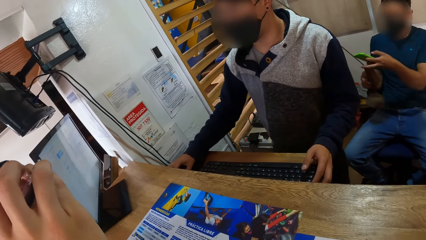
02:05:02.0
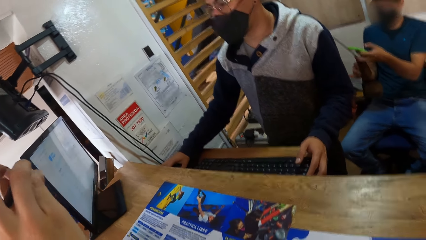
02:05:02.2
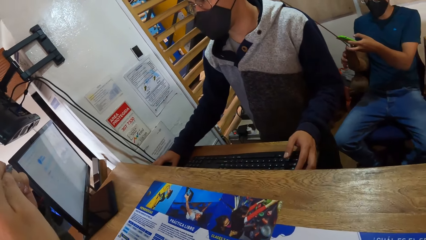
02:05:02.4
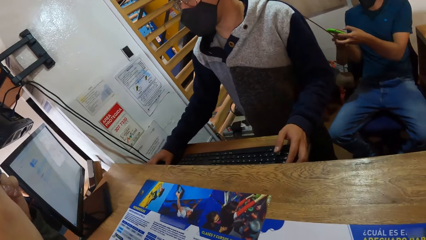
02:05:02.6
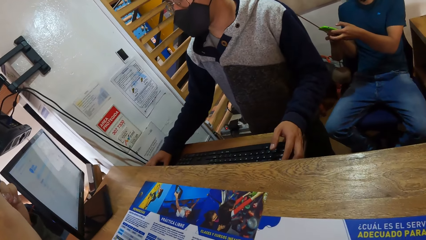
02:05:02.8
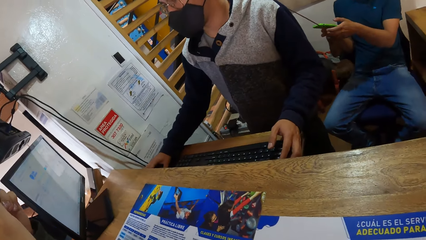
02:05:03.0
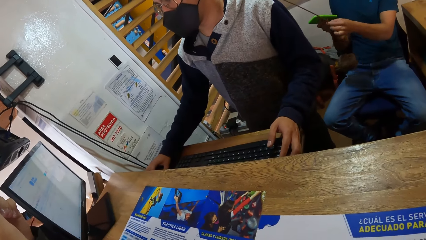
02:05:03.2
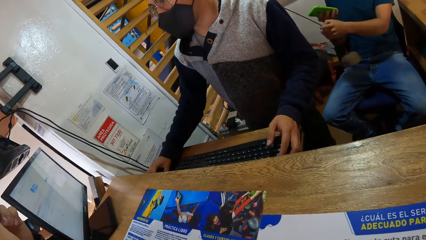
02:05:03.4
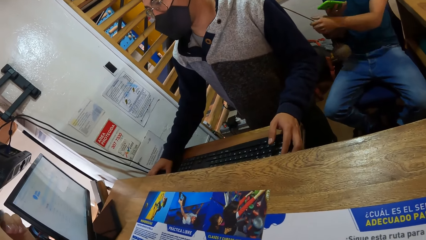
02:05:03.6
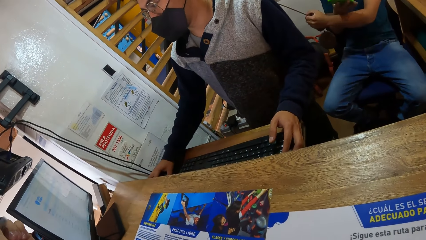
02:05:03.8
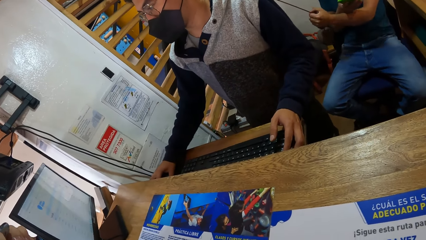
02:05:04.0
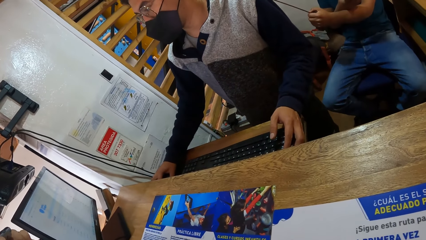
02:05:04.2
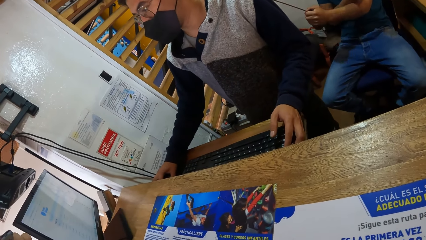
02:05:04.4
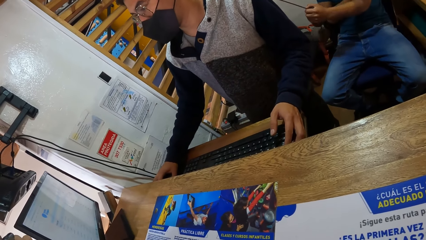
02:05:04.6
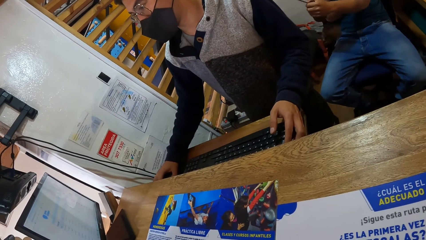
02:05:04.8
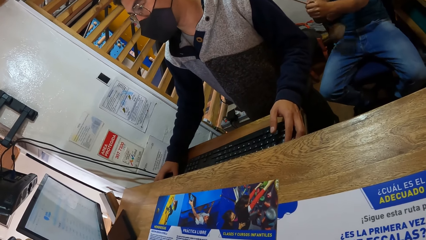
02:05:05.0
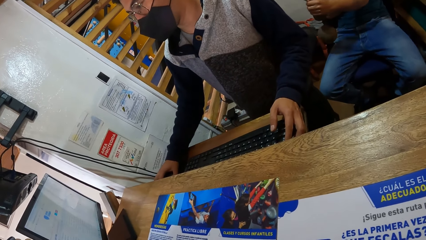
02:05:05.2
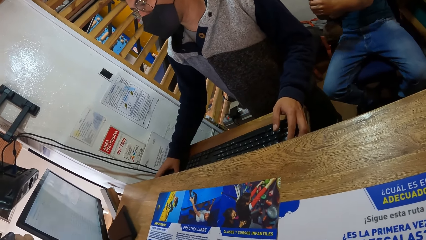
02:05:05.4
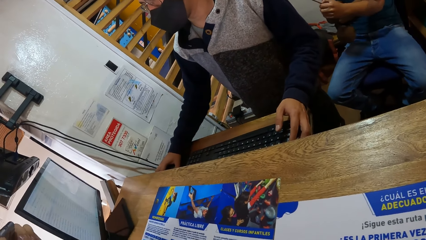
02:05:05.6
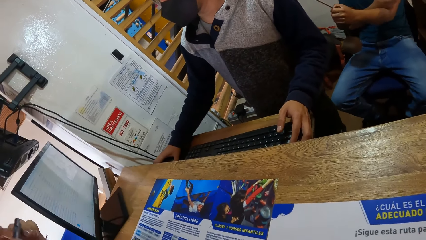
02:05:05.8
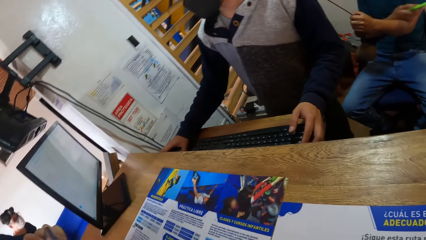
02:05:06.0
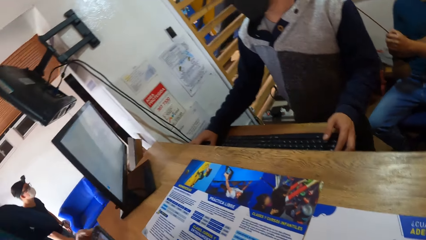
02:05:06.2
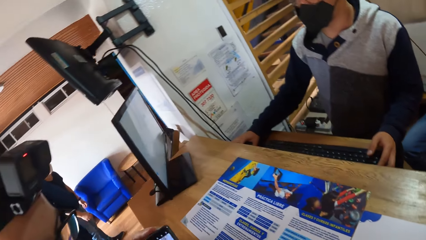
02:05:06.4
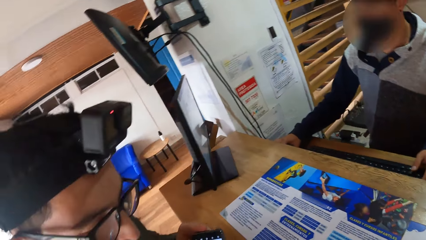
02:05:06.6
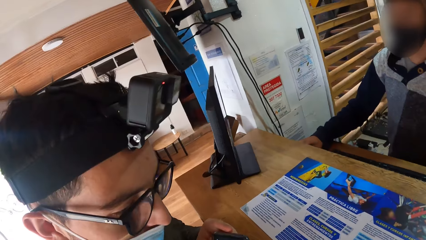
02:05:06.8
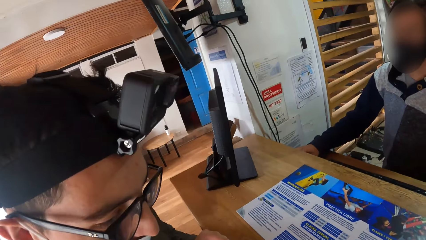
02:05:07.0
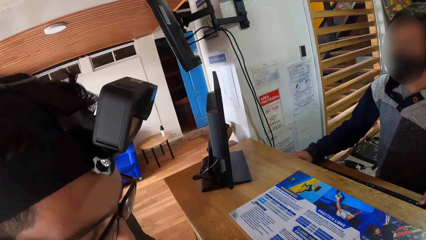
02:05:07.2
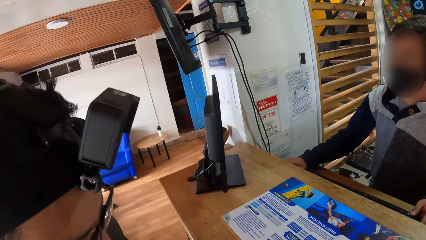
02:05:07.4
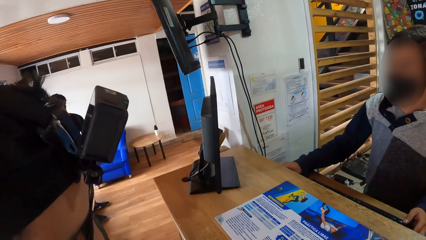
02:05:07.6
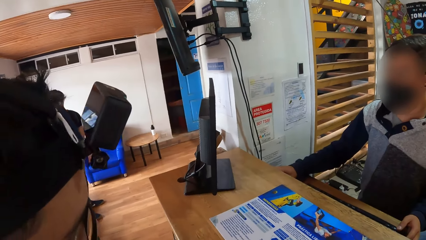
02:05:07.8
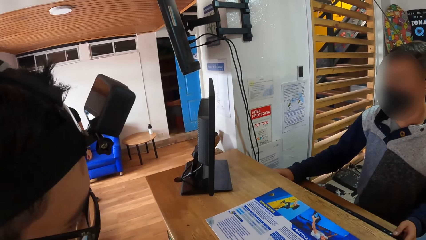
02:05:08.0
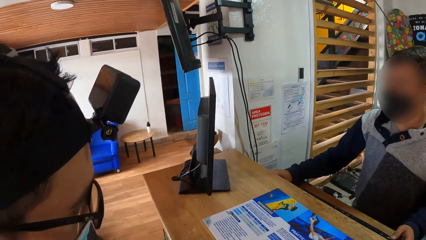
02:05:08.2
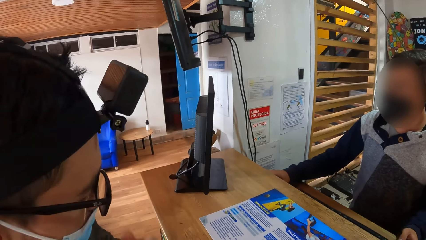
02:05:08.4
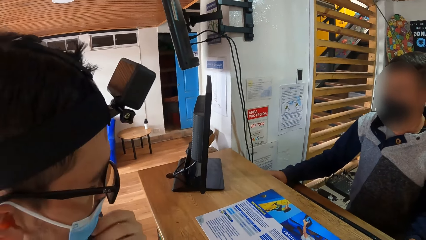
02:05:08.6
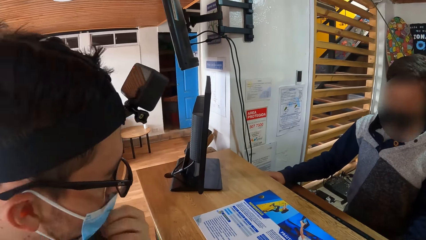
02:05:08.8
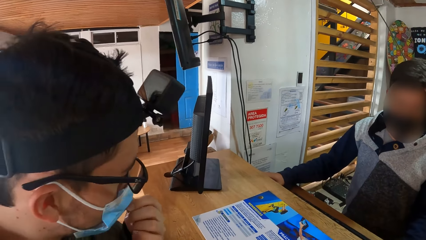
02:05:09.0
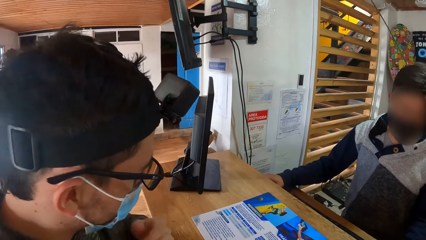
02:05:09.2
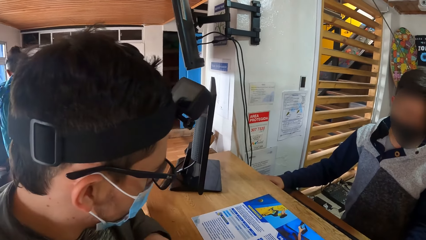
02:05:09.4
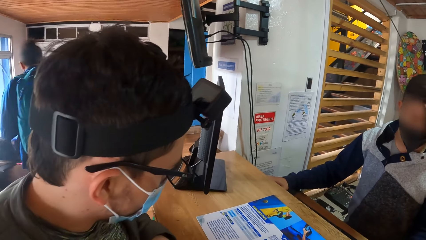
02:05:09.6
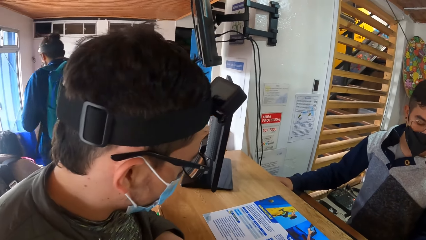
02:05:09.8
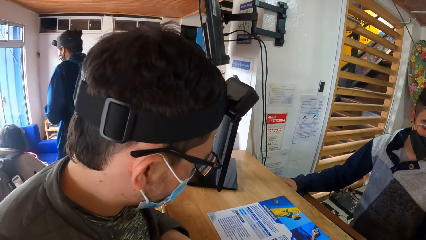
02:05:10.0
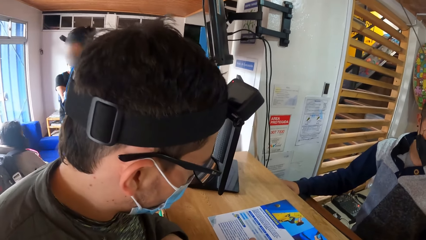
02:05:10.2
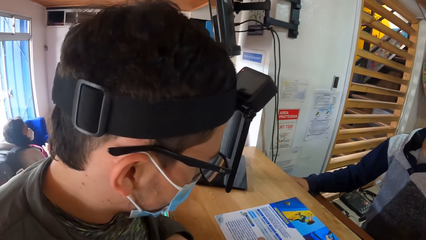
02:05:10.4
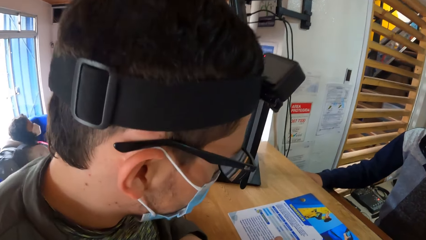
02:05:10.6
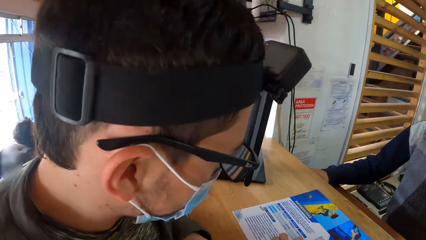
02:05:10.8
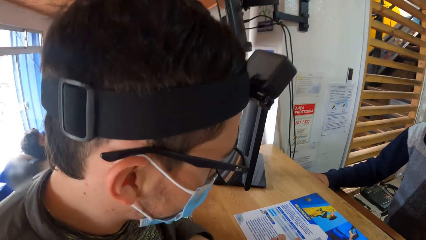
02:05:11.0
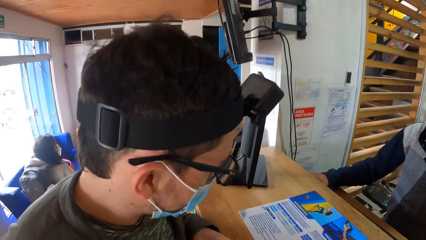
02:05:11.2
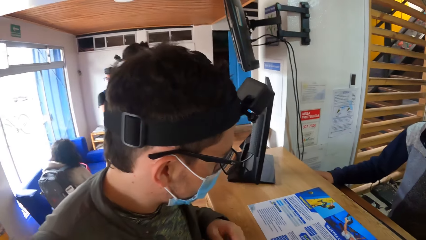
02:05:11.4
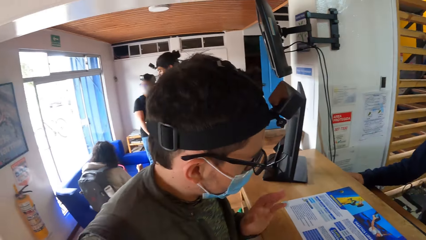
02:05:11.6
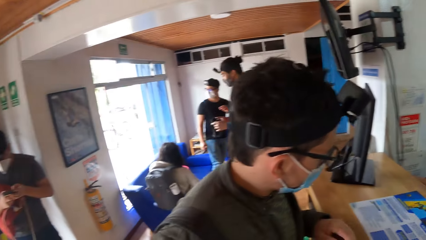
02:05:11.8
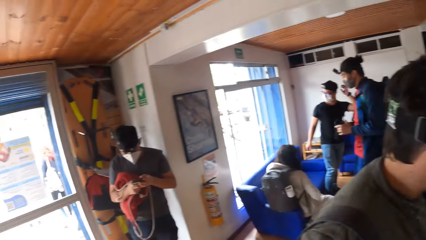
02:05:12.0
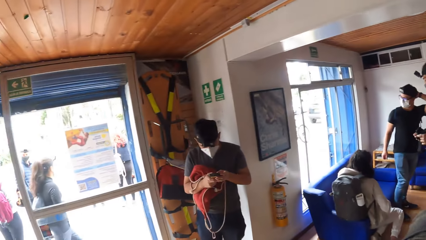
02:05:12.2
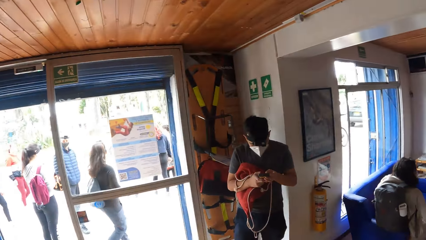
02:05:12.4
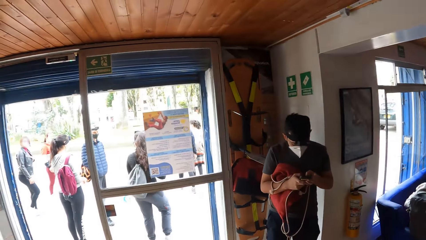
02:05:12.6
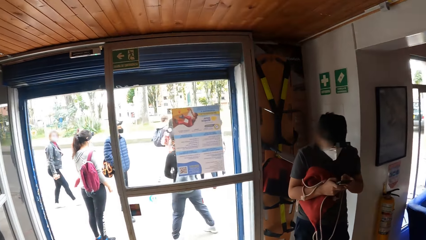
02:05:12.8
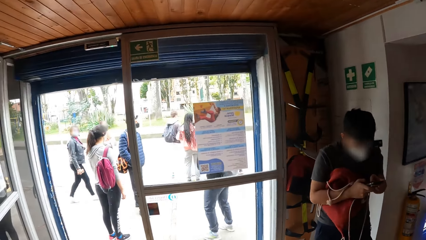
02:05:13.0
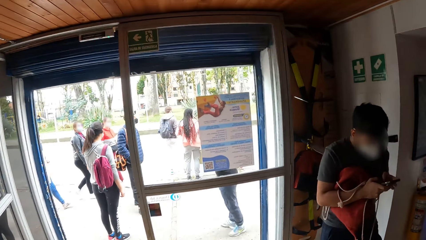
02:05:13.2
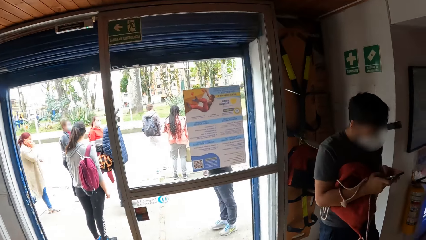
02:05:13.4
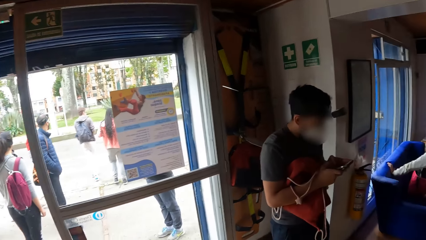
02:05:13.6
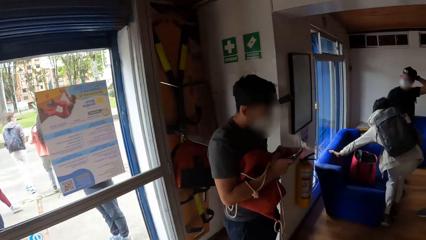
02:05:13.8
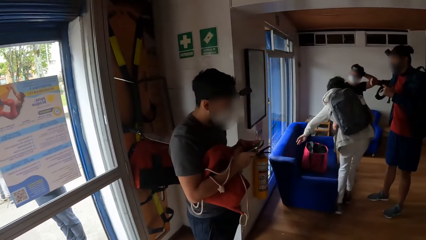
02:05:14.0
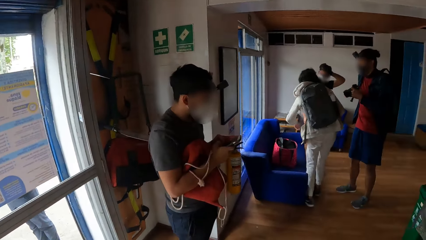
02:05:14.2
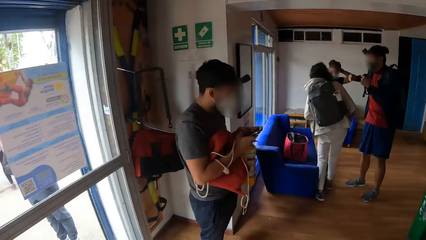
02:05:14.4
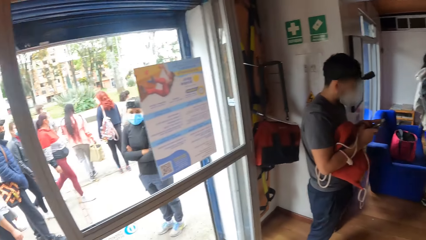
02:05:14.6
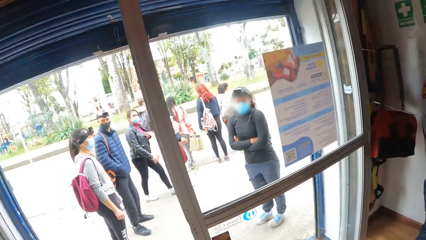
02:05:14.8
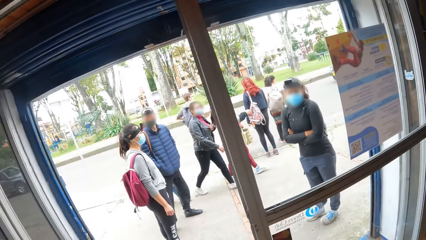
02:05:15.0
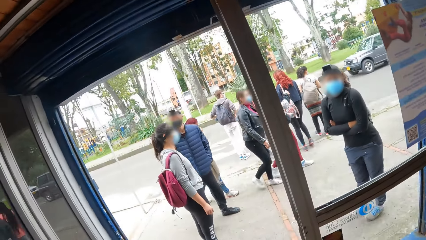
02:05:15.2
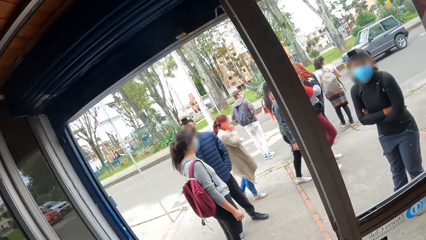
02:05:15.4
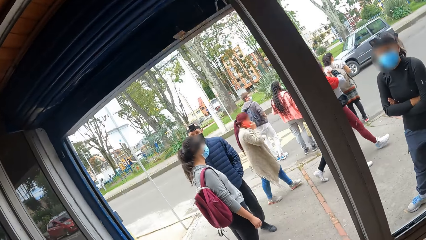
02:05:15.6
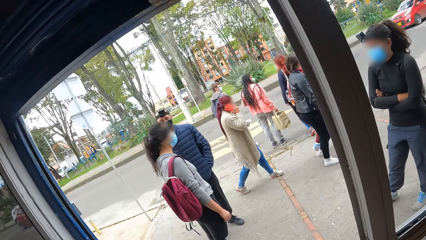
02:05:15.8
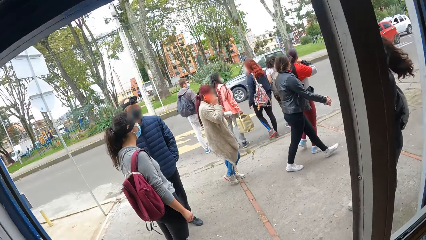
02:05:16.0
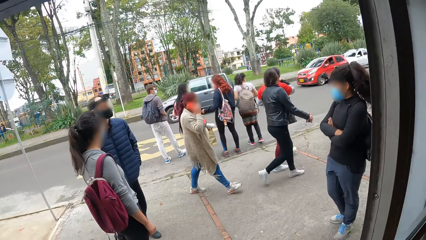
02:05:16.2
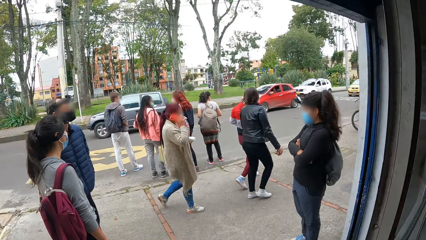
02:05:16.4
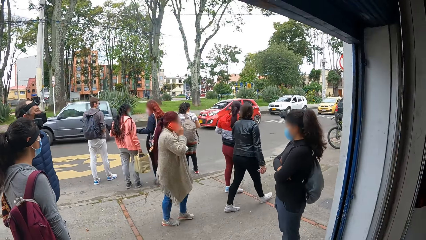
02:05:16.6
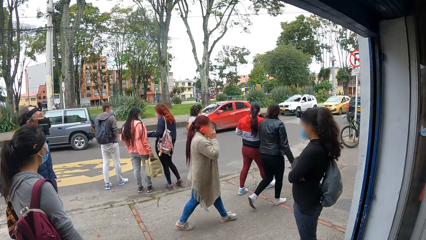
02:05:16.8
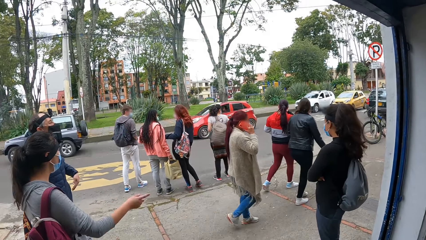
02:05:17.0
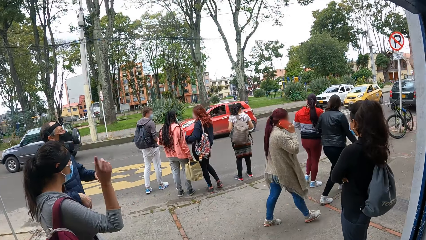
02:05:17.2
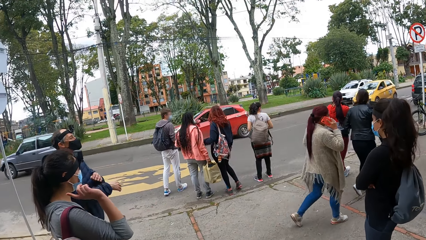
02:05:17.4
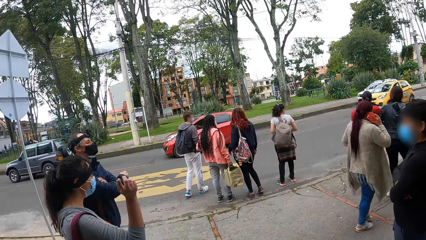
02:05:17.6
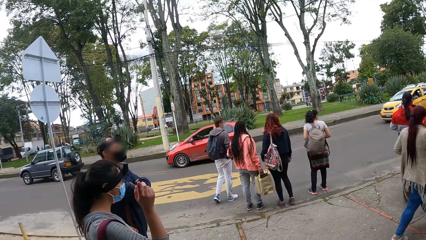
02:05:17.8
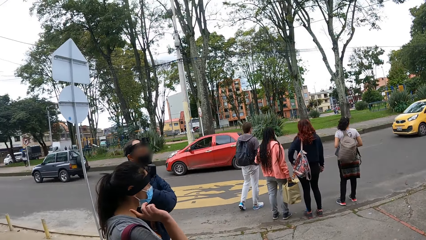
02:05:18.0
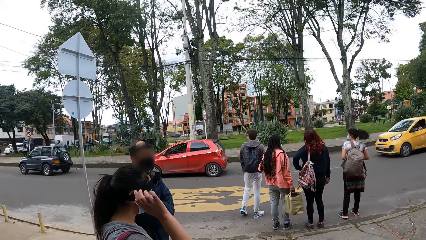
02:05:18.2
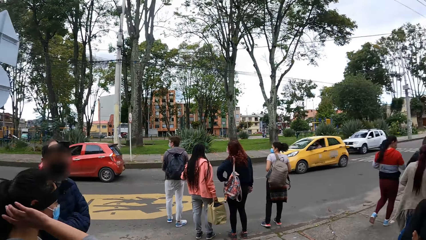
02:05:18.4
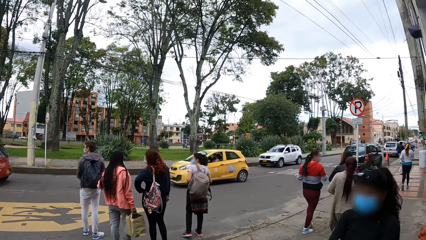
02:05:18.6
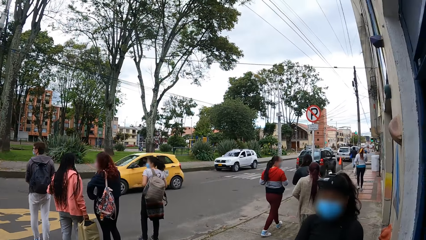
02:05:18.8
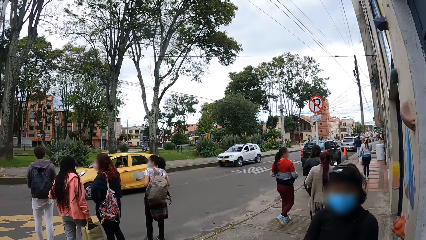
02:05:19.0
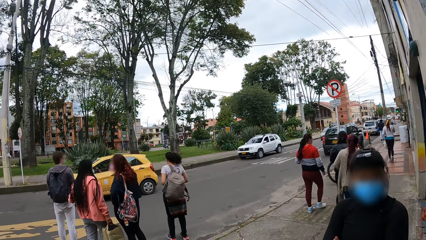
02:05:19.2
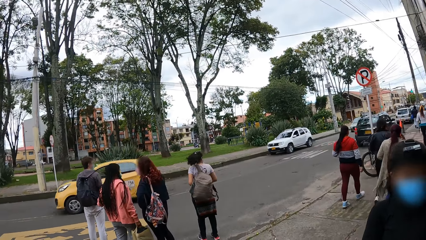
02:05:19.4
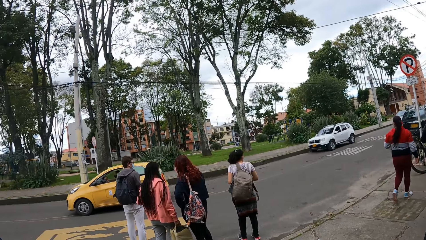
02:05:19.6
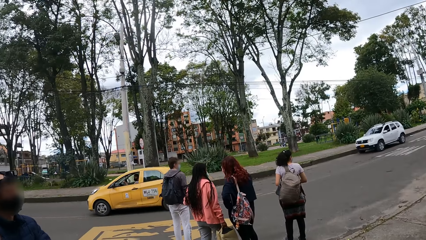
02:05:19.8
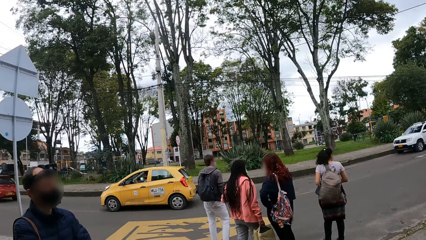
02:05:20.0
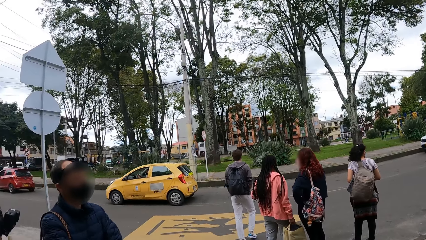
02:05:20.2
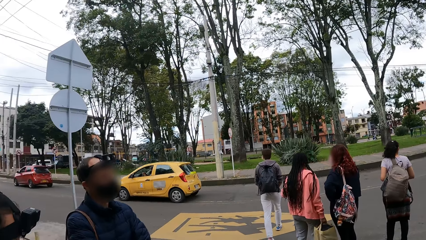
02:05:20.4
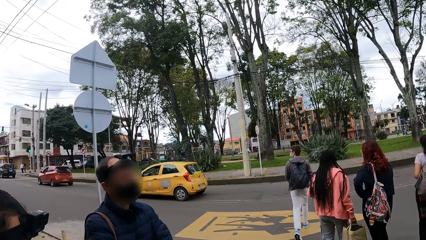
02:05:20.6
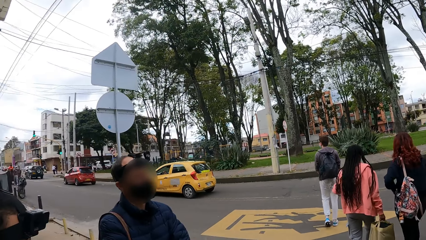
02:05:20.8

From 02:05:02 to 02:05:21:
A man operates the phone. Another man operates the computer. The camera wearer looks around. Another man adjusts his face mask with his left hand. The camera wearer walks out of the building onto a street. They step forward. They look around.
